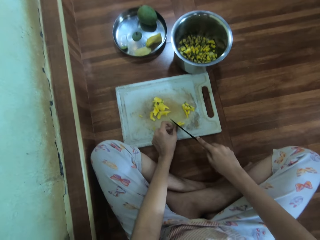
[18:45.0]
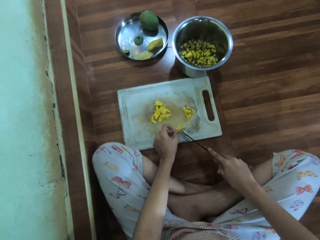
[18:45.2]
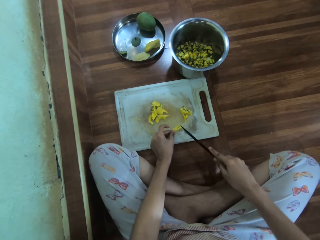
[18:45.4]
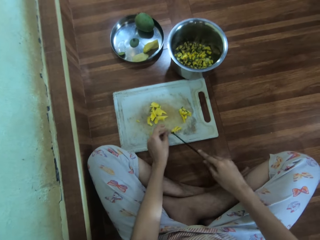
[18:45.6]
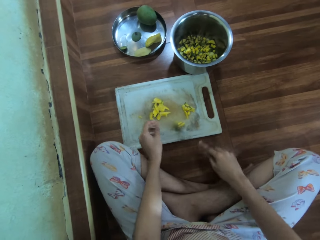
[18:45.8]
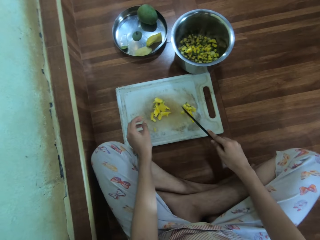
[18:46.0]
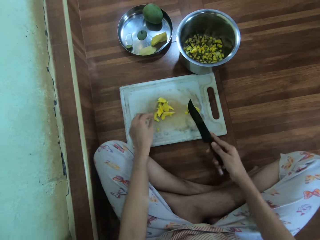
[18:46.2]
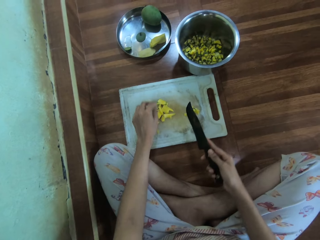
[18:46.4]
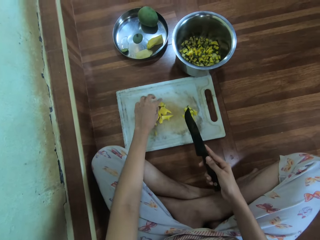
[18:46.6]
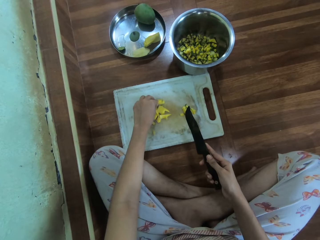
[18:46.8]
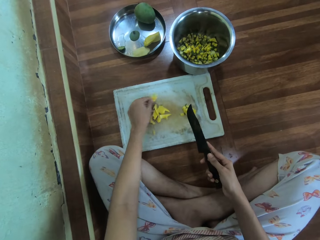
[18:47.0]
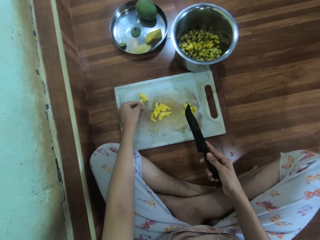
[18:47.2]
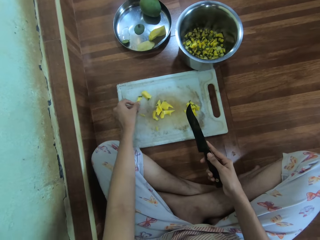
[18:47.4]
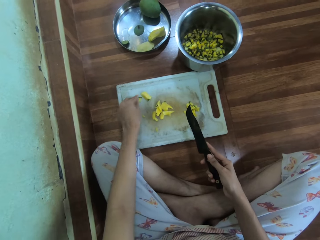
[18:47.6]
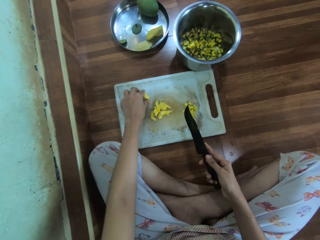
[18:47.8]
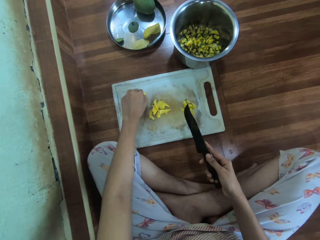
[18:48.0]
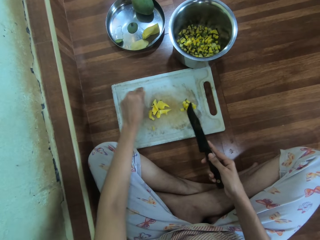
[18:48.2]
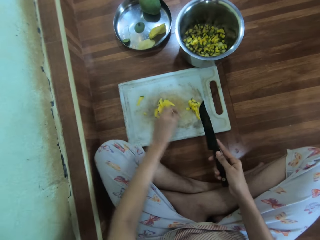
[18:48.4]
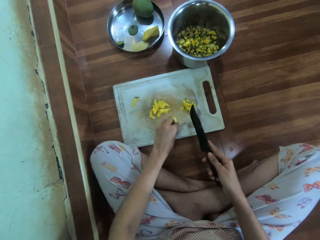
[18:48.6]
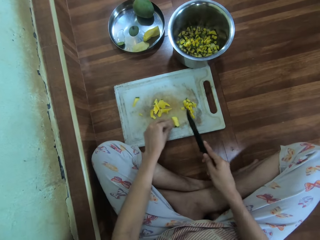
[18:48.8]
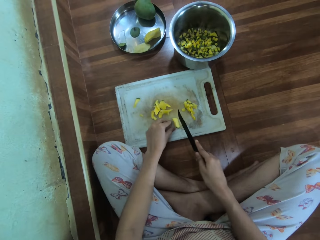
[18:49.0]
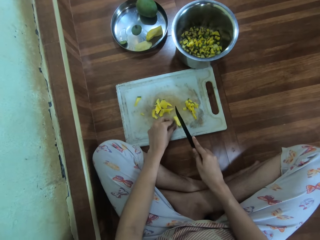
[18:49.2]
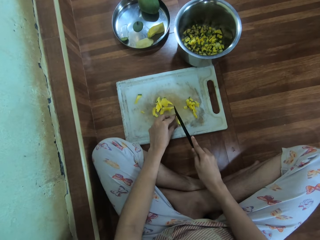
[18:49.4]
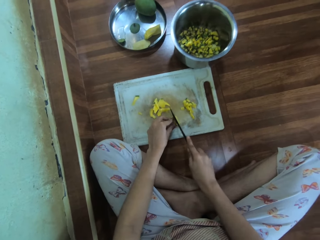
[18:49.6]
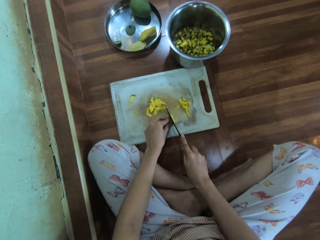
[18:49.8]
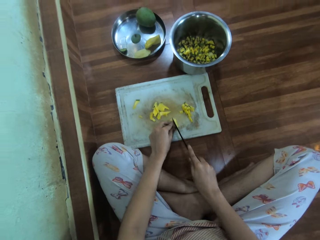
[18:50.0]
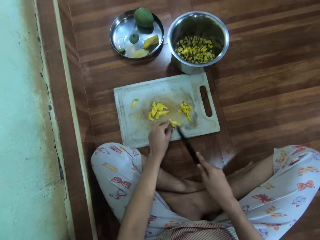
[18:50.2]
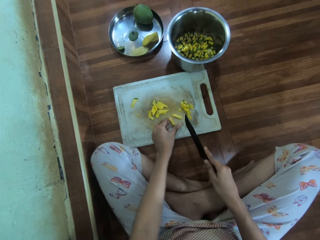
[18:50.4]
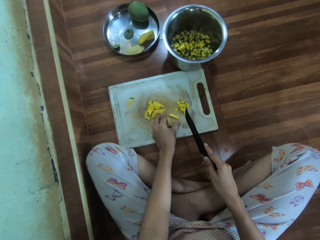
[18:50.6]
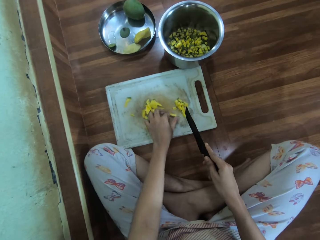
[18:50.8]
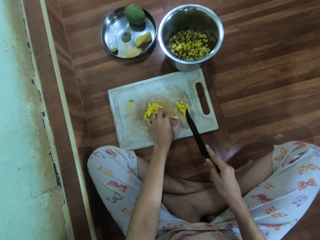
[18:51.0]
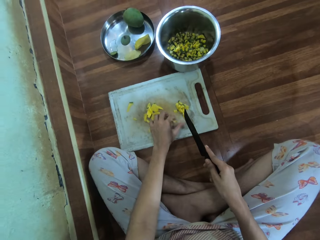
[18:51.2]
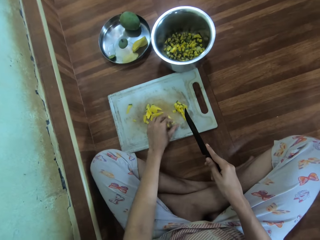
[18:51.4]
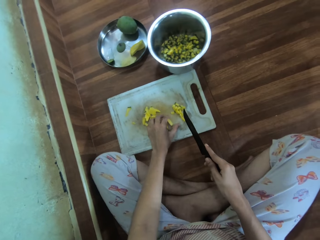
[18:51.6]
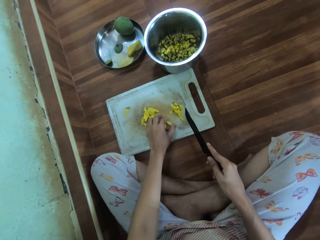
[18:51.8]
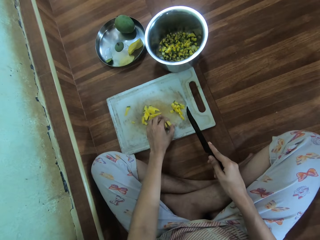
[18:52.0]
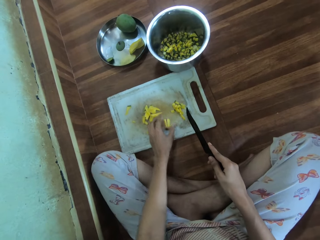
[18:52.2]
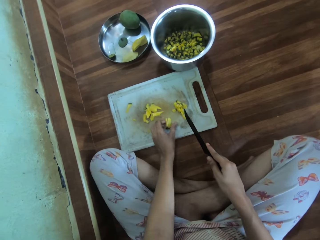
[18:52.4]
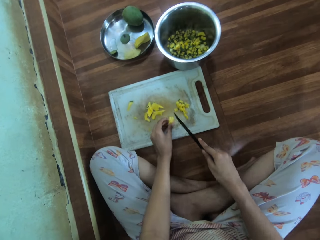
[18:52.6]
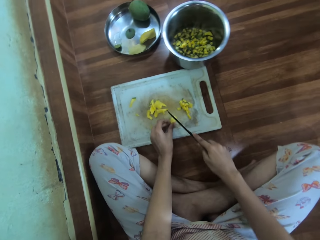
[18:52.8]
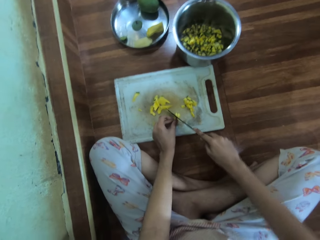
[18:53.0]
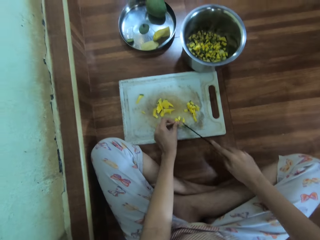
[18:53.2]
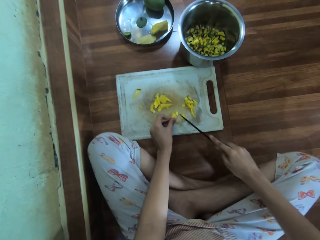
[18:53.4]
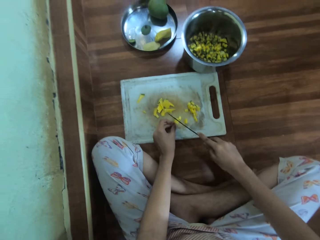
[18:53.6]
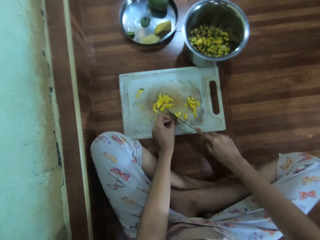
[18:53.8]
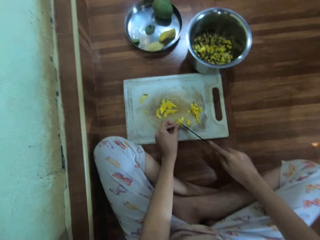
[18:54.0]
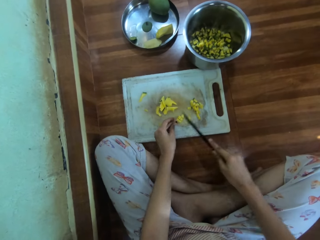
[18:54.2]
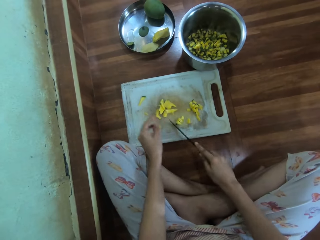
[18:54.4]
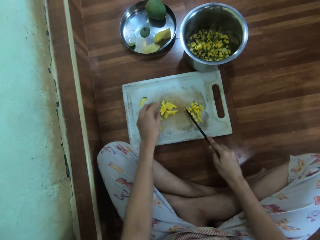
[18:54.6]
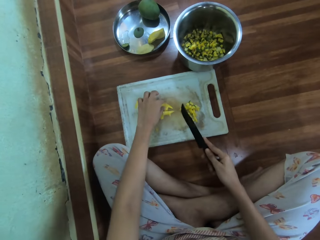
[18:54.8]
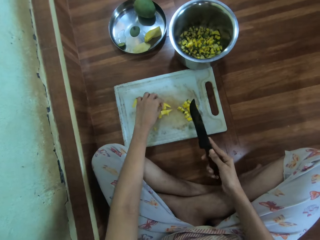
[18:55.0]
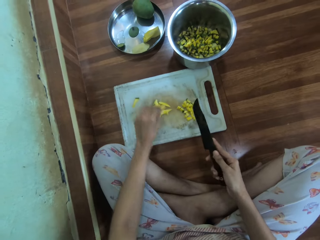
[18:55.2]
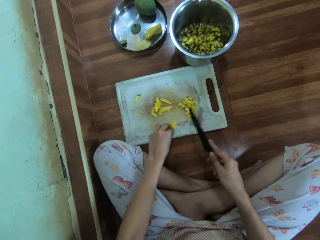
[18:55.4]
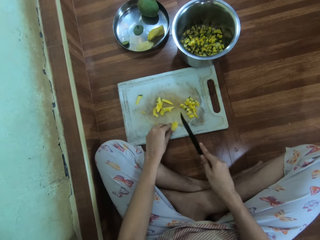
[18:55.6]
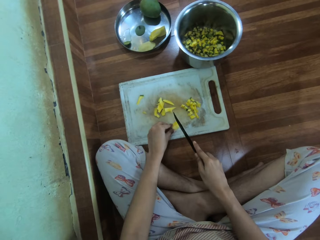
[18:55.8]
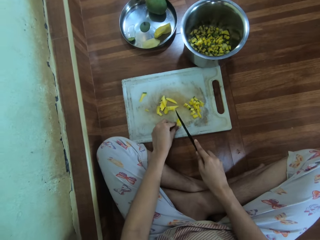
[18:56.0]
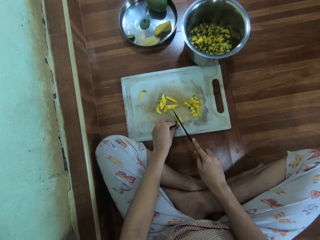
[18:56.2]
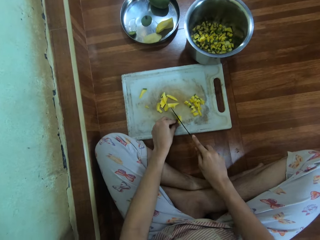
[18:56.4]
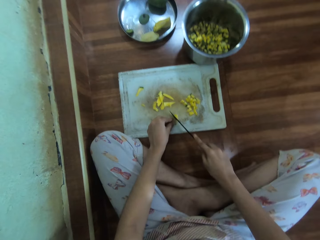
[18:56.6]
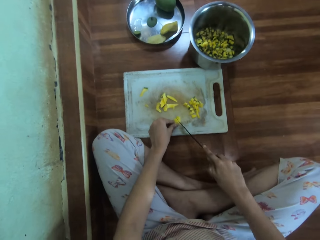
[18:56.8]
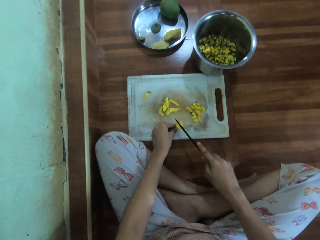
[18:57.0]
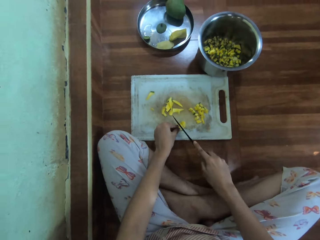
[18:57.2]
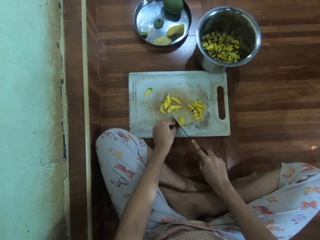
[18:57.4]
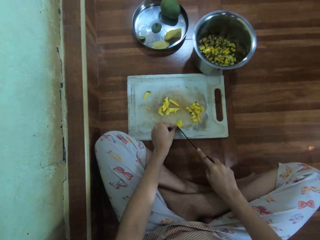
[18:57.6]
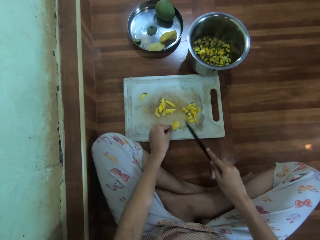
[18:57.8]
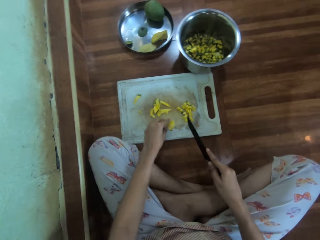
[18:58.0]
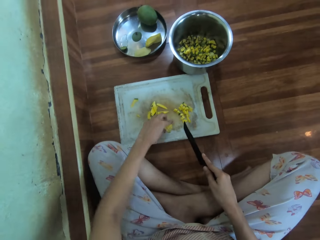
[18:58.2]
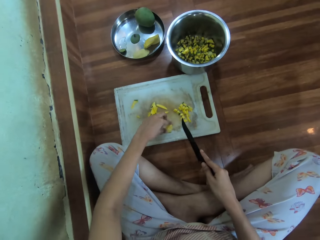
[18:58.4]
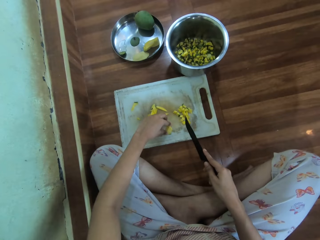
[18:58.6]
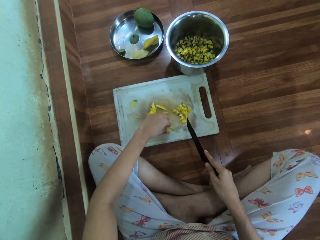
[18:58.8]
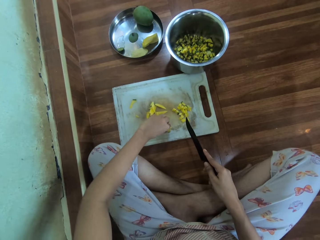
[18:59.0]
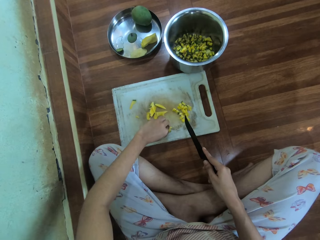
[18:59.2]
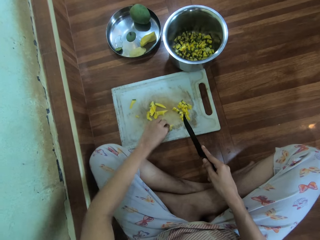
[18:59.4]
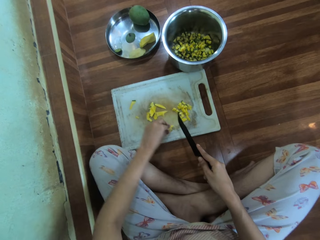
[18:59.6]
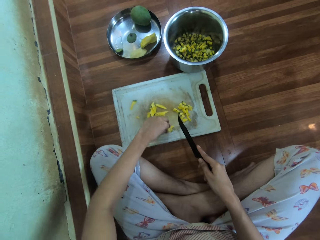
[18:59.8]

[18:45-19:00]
The camera wearer moves the diced mango. They pick the piece of mango. They cut the mango into pieces. They pick the piece of mango and cut the mango into pieces.

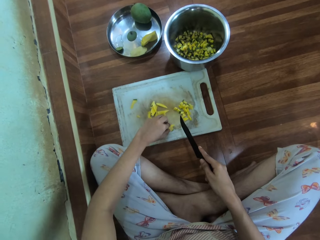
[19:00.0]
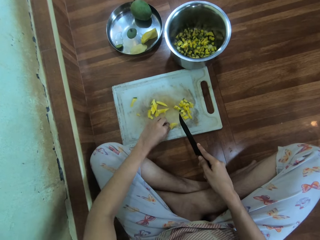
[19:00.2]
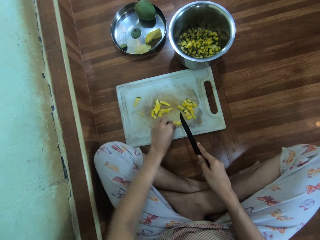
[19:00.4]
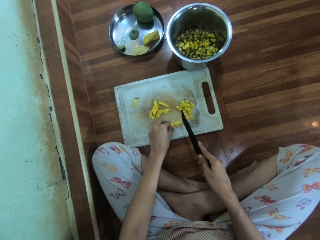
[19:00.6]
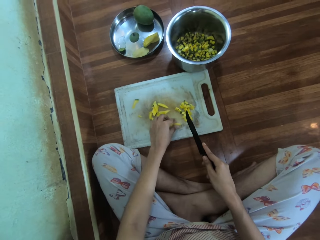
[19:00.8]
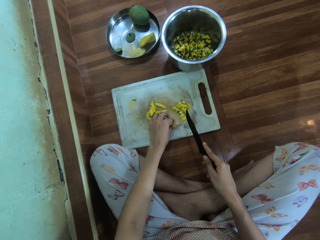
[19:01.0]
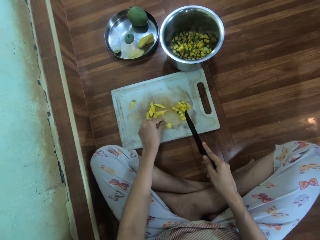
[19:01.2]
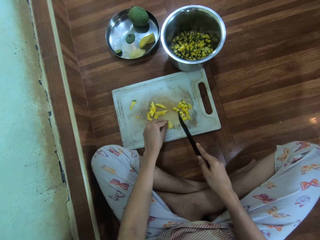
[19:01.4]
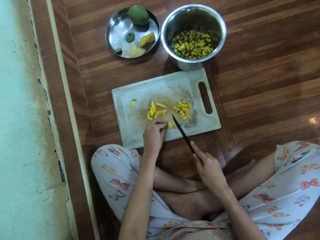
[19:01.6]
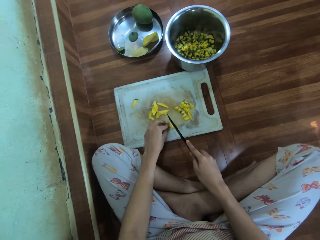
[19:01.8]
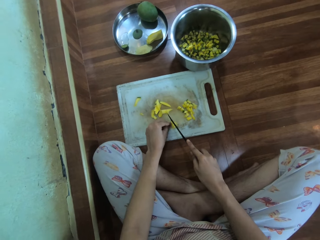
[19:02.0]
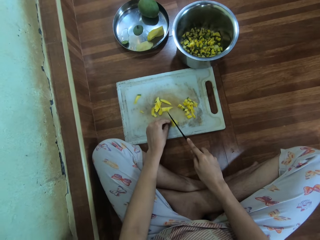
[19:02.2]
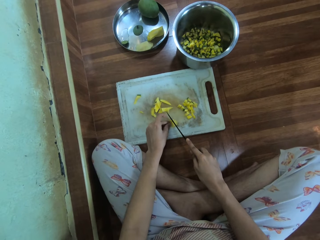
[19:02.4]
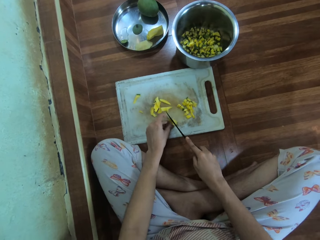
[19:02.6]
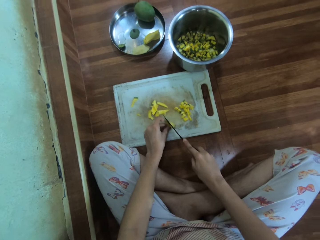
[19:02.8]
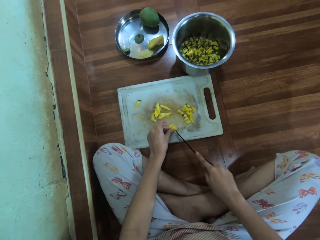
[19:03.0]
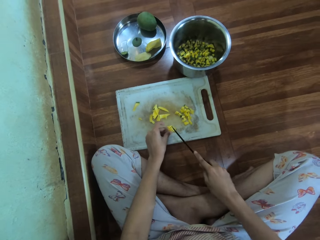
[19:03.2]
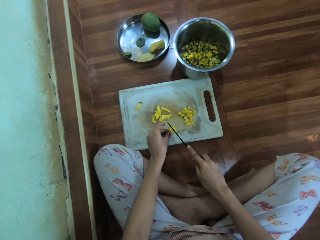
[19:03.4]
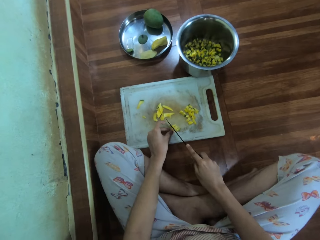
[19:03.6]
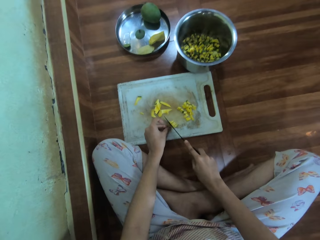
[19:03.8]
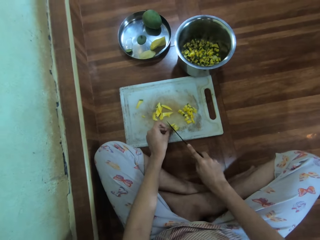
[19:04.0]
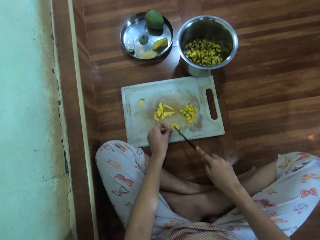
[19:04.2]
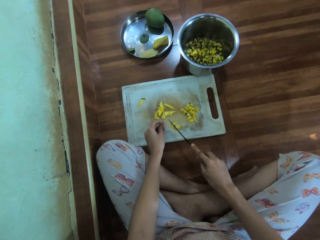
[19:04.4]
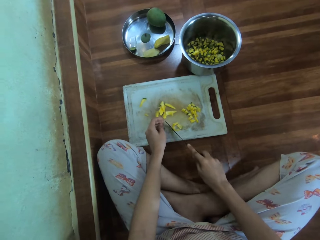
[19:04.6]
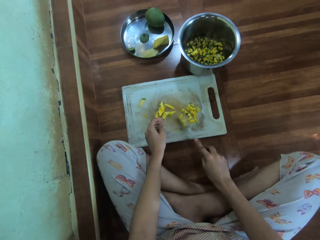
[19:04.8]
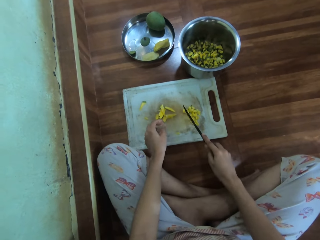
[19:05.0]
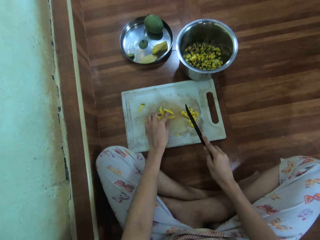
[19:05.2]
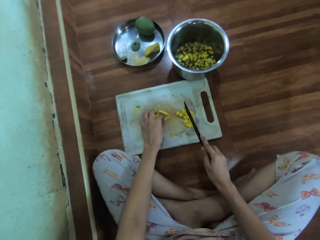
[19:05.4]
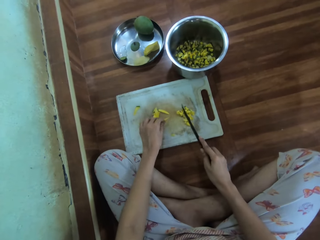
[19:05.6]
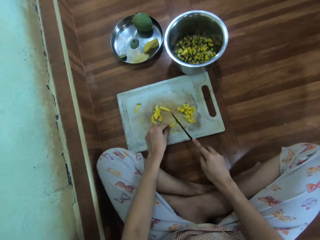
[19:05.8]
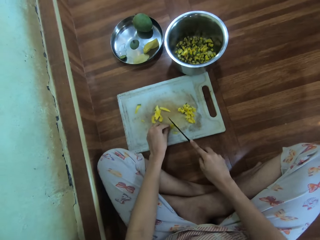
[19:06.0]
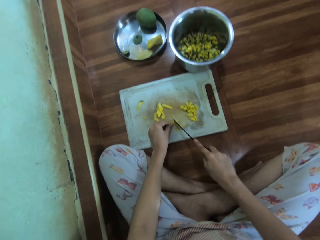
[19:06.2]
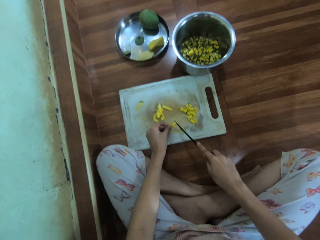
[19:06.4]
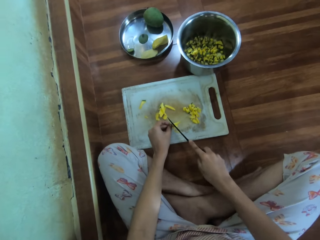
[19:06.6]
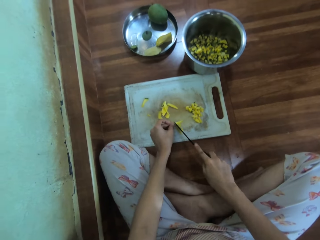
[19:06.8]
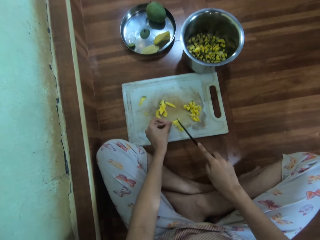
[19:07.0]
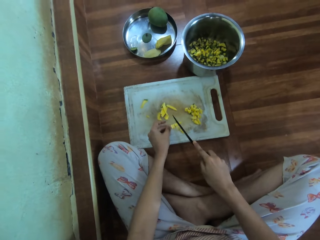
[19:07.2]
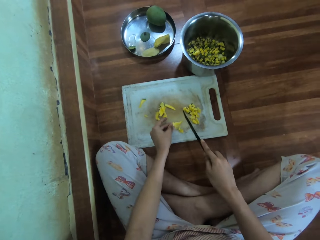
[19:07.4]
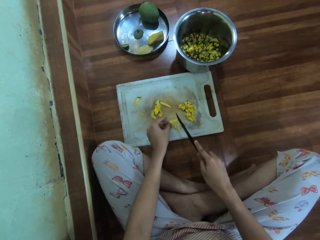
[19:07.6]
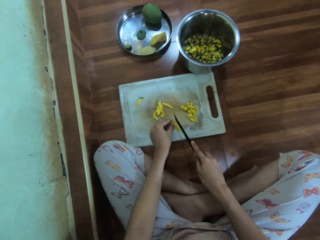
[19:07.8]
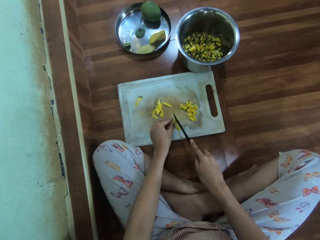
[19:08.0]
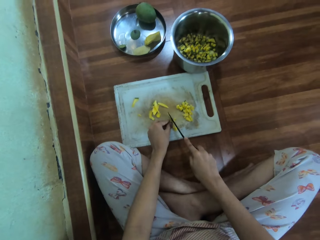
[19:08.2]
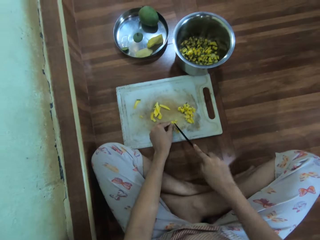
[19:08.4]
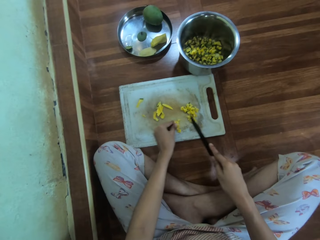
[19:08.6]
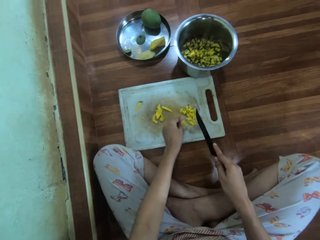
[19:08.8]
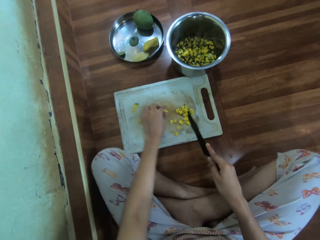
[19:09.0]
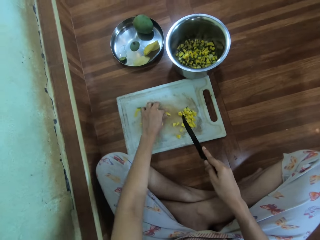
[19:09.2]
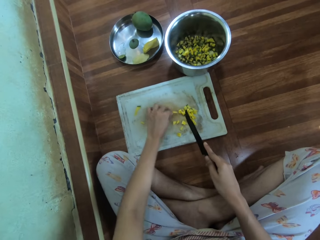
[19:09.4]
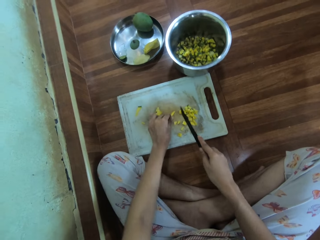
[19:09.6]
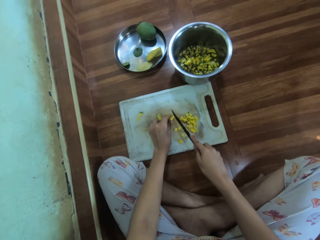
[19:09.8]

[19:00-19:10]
The camera wearer cuts the mango into pieces. They move the diced mango. They pick the piece of mango. They cut the mango into pieces.
